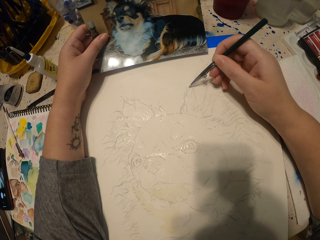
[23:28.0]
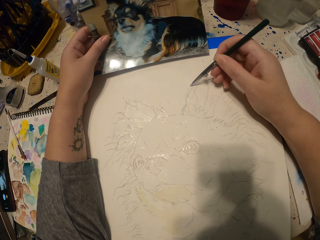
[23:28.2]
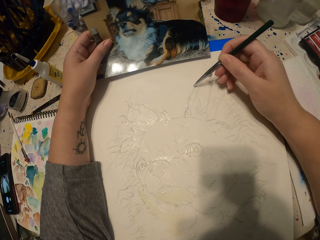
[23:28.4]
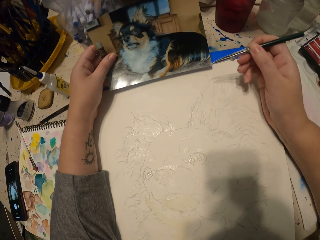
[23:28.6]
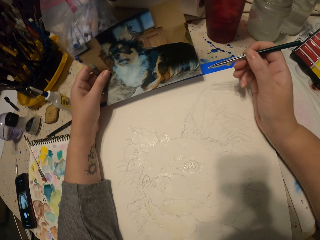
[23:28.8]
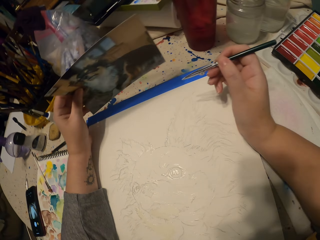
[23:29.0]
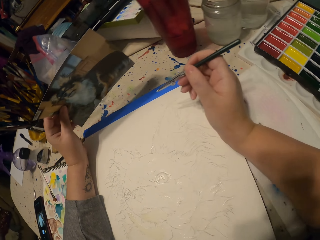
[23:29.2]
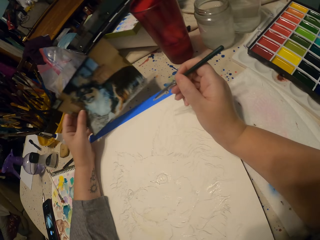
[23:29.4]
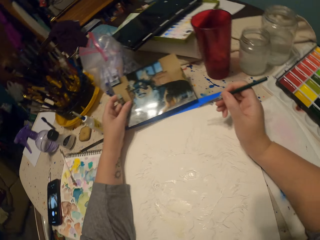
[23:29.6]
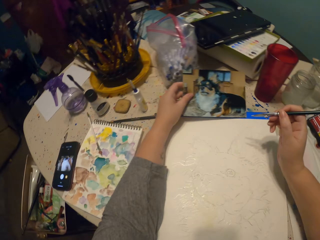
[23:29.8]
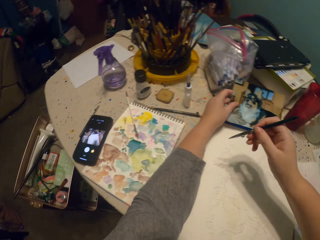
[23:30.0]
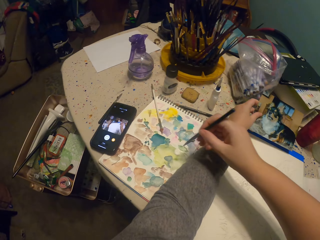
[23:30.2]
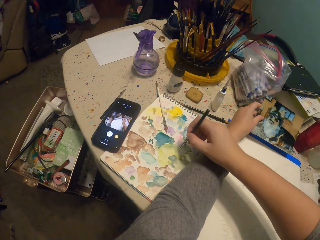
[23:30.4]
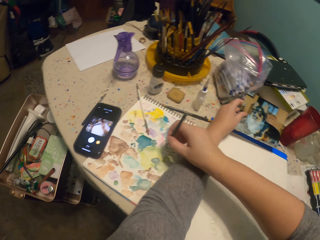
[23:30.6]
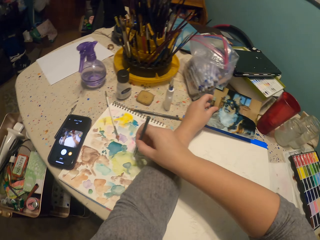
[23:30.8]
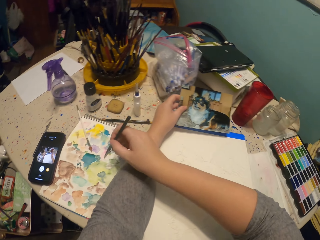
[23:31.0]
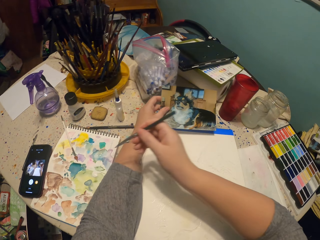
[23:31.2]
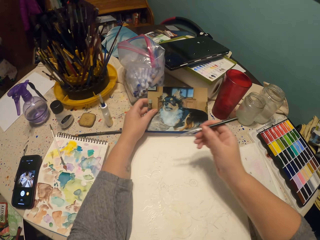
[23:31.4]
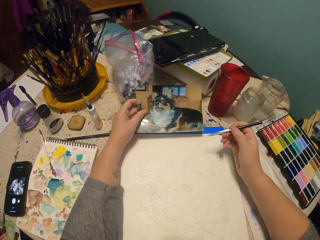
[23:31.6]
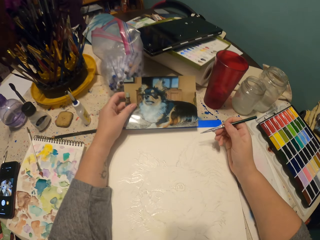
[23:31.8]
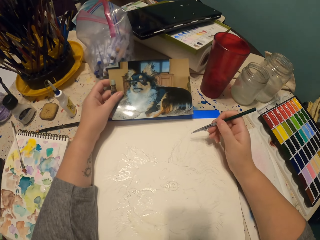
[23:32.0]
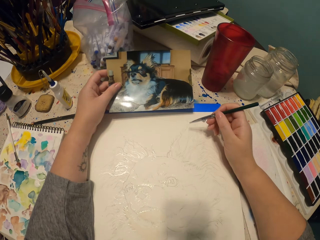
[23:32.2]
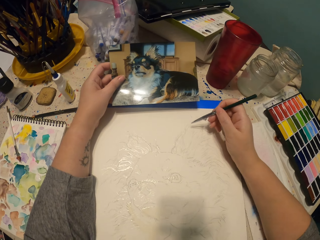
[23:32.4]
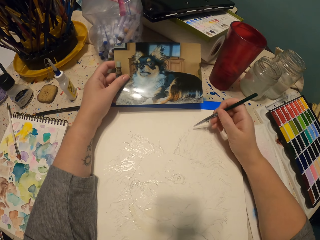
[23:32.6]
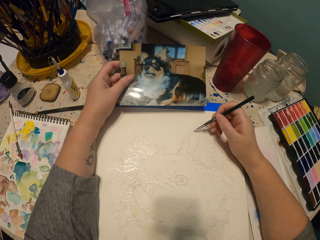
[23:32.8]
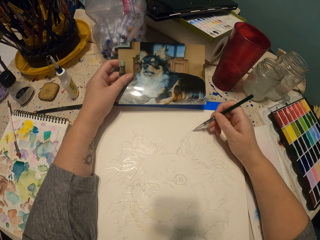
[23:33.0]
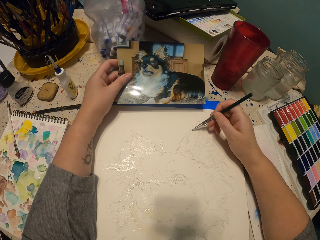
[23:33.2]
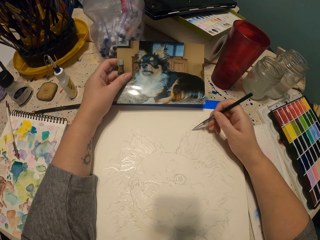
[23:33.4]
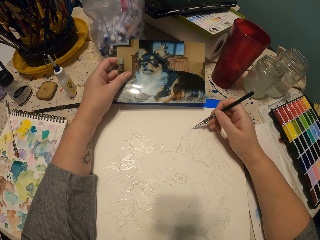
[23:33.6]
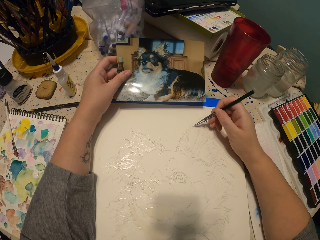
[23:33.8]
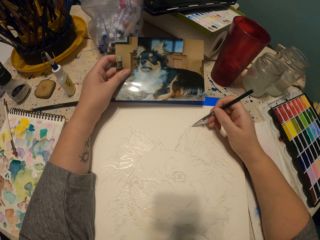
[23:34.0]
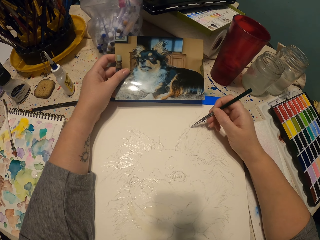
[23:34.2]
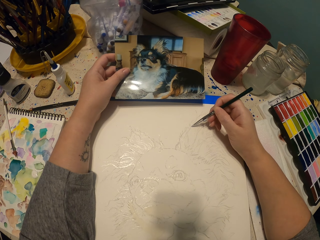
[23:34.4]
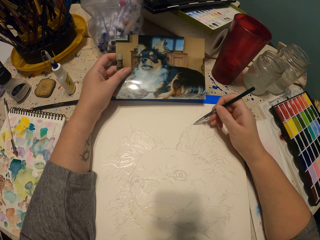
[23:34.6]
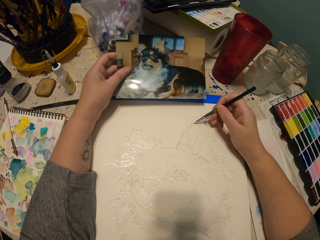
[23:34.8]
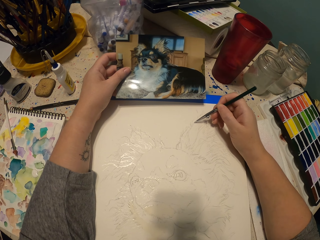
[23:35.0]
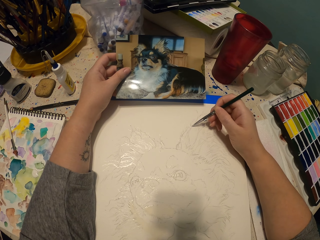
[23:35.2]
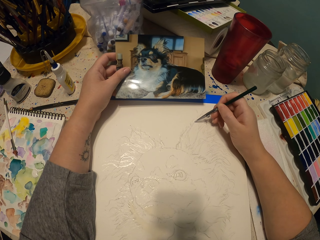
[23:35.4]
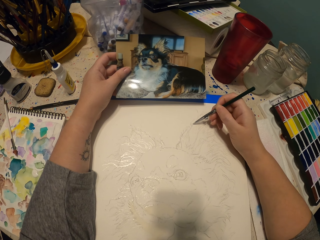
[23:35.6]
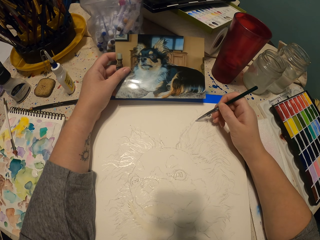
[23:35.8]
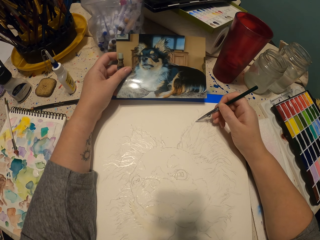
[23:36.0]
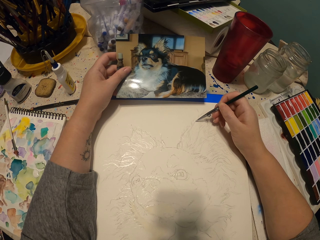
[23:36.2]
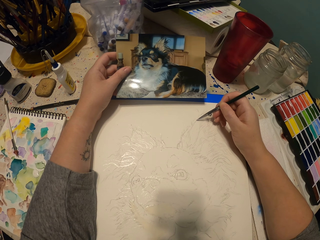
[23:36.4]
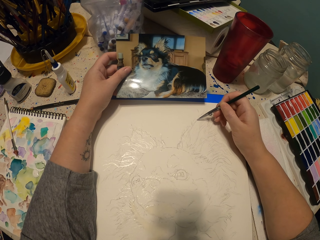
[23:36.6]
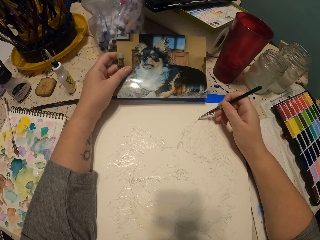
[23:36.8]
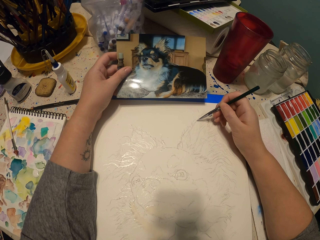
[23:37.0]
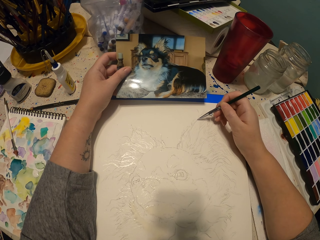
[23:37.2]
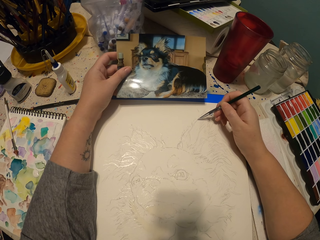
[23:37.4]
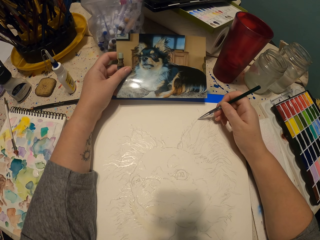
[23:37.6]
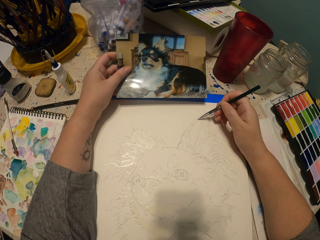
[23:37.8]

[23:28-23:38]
The camera wearer lifts their hands up. They lift the picture up. They dip the drawing pen in water paint. They sketch the dog on a piece of paper.

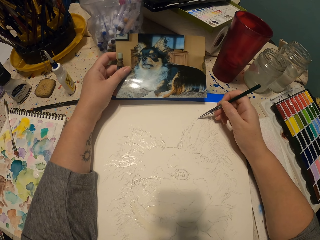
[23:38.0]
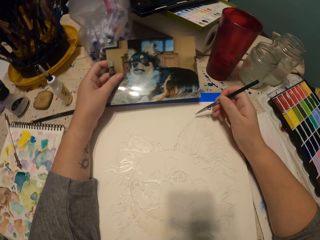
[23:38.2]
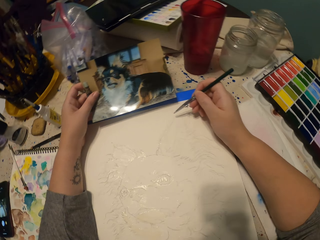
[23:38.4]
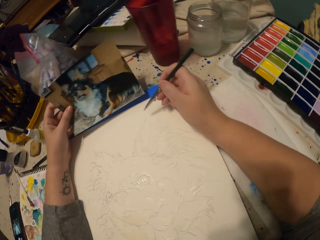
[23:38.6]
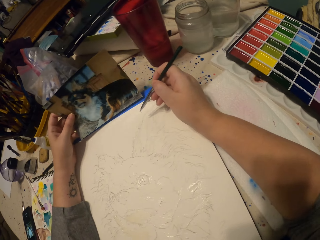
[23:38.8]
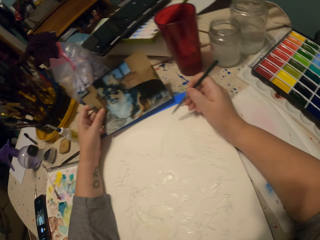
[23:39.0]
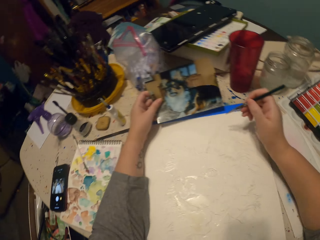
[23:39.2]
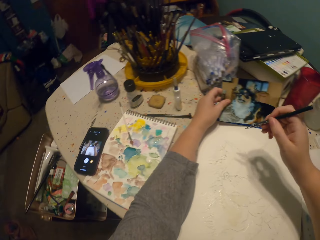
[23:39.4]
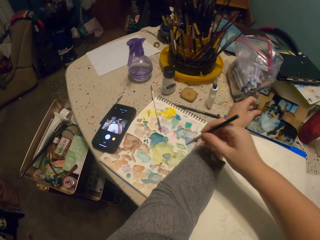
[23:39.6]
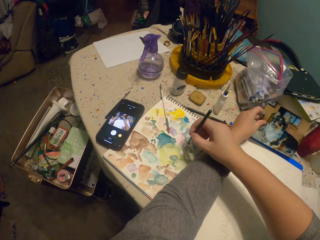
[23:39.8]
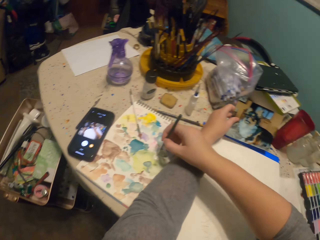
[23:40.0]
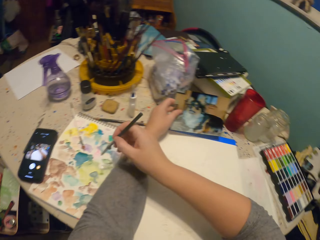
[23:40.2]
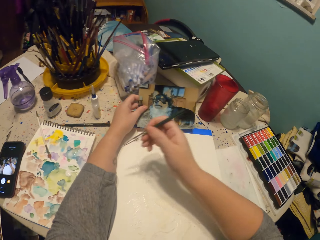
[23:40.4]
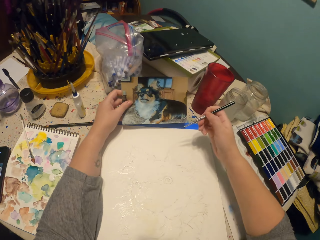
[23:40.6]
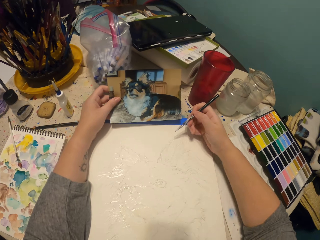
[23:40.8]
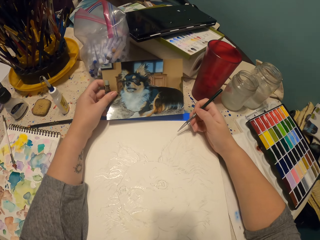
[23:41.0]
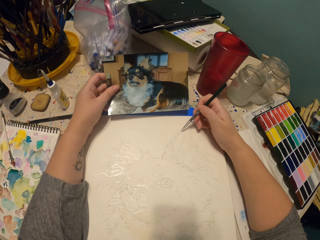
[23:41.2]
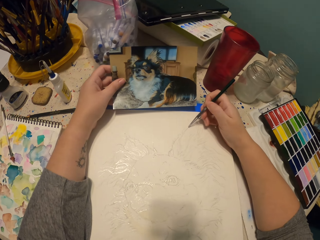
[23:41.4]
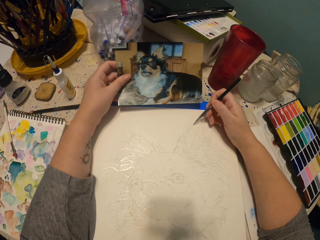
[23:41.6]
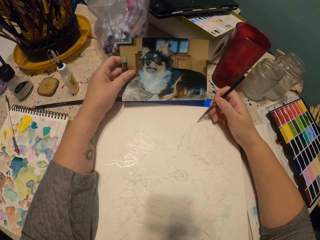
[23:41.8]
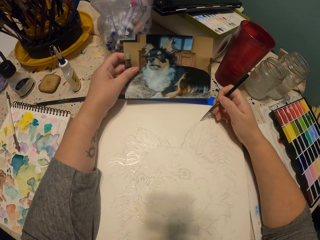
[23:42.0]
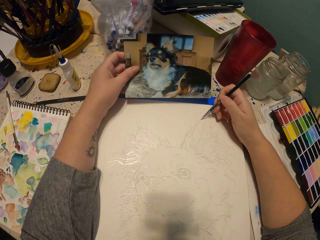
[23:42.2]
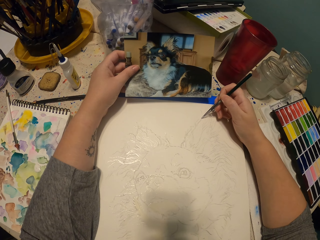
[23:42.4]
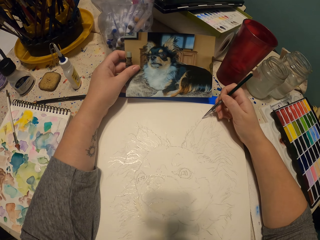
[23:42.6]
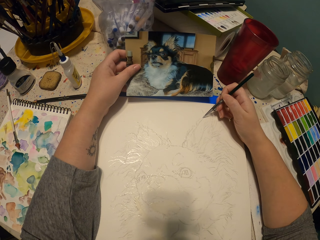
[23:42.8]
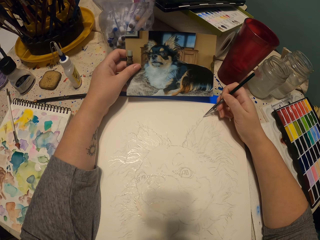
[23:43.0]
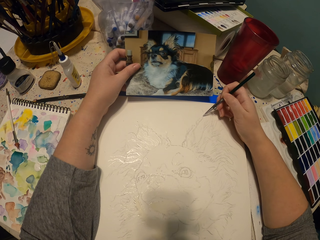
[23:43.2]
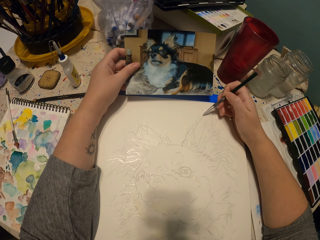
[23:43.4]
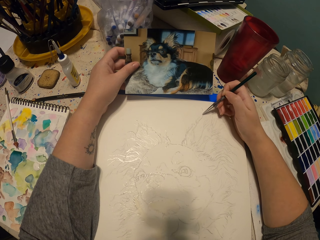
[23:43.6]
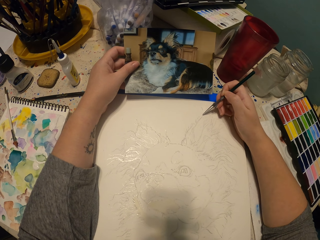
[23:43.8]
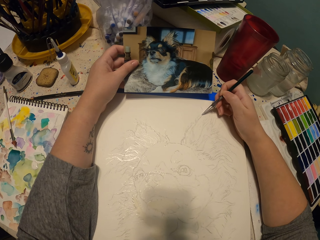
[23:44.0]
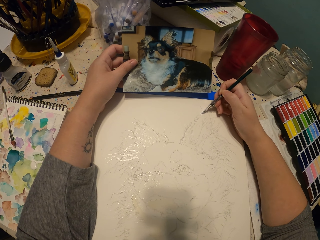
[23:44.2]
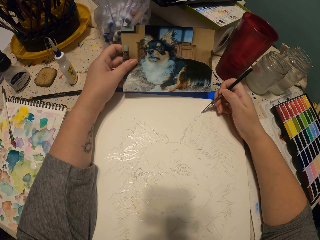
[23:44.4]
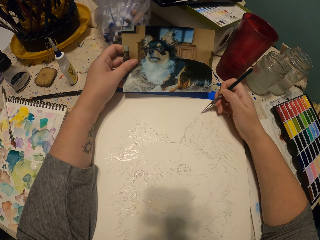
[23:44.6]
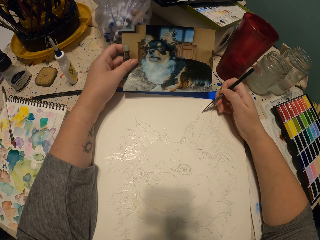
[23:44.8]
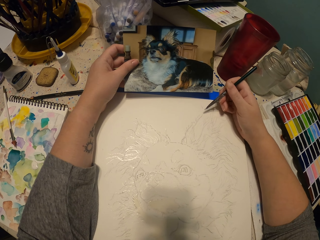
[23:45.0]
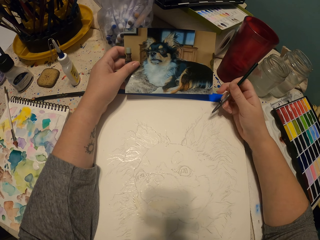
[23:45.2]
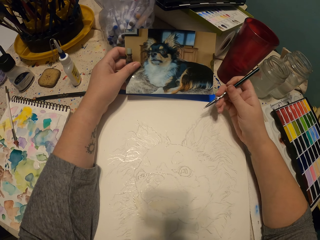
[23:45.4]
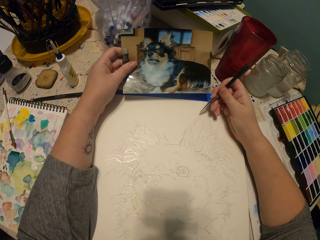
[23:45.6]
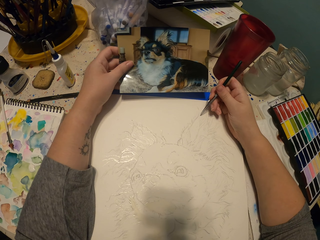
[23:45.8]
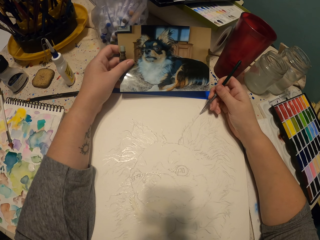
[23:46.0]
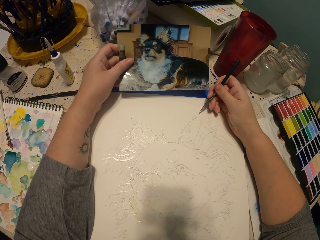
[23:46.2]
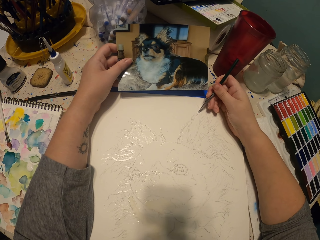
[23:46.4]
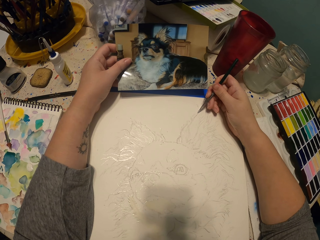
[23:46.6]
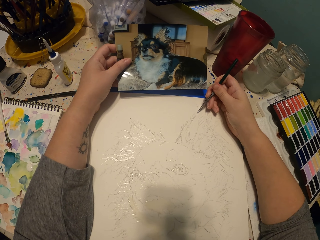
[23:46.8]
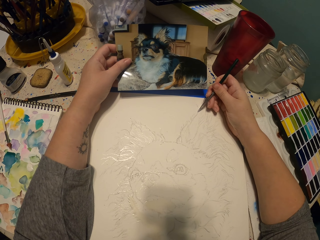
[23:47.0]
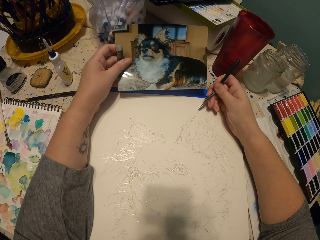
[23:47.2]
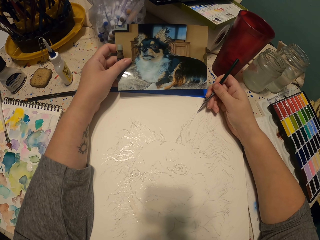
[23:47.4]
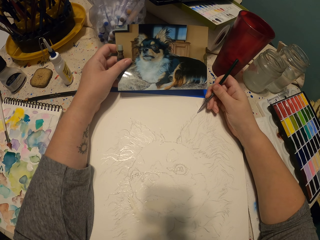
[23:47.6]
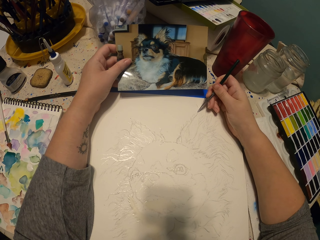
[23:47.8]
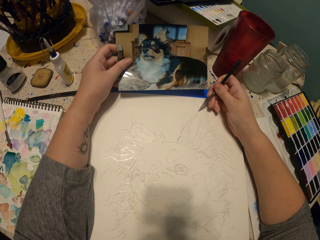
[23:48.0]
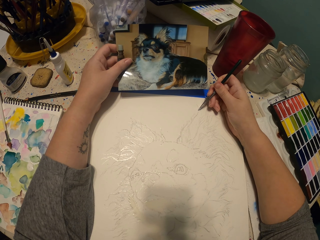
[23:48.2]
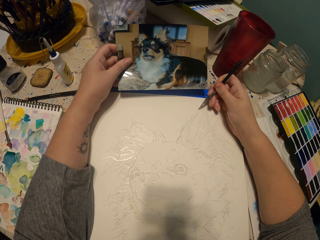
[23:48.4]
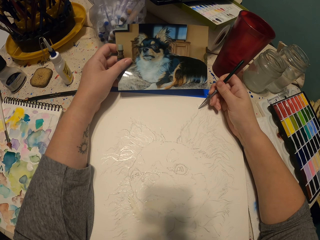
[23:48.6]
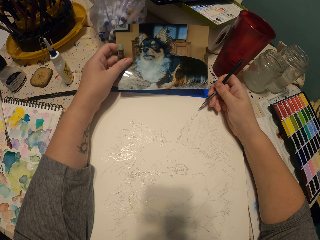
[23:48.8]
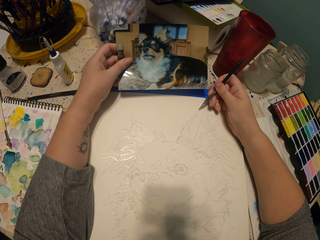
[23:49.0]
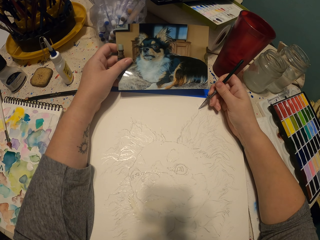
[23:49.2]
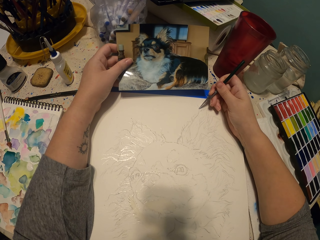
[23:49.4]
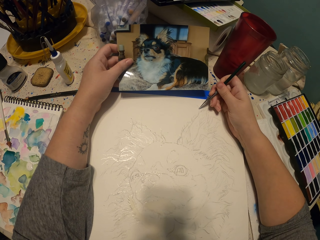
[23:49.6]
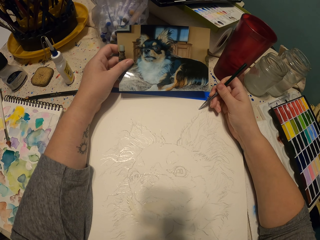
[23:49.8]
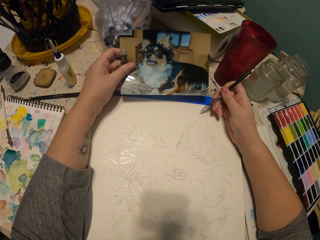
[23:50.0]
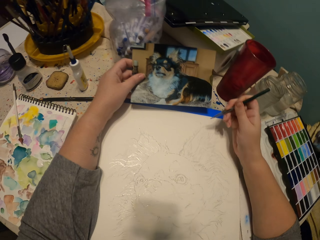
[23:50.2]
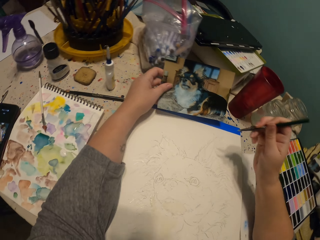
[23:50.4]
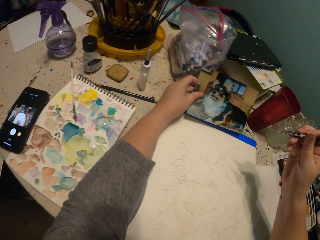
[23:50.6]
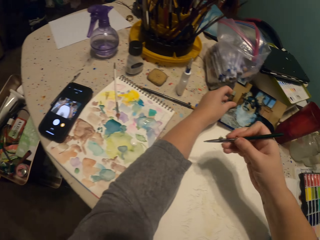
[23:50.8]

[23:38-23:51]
The camera wearer dips the drawing pen in water paint. They look side to side. They sketch an ear of the dog on a piece of paper.
